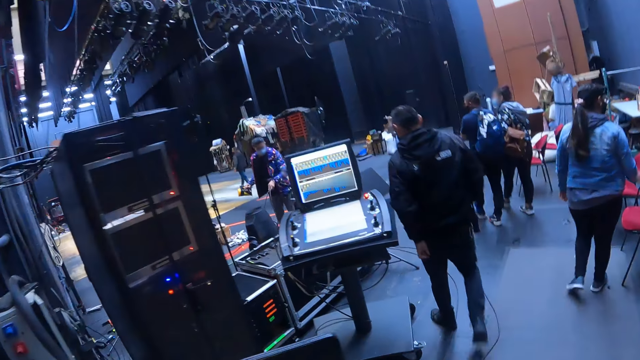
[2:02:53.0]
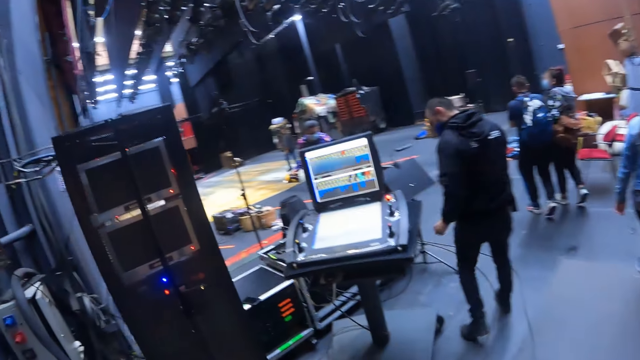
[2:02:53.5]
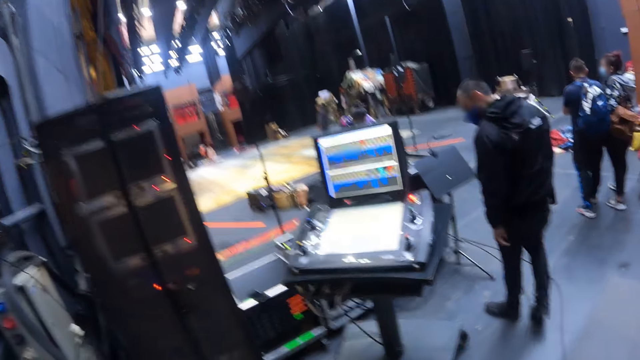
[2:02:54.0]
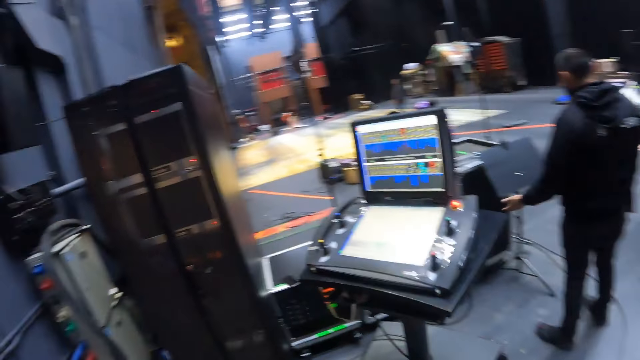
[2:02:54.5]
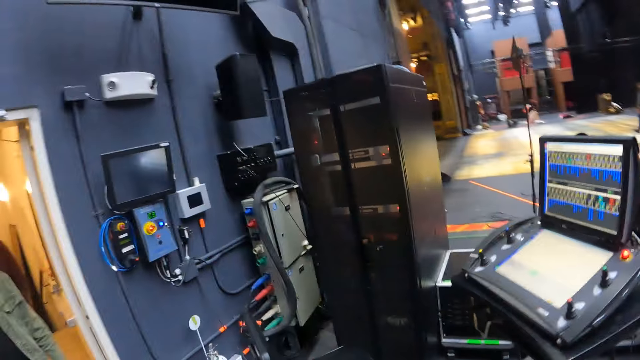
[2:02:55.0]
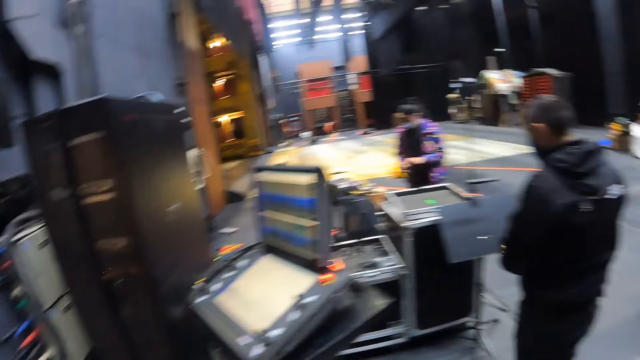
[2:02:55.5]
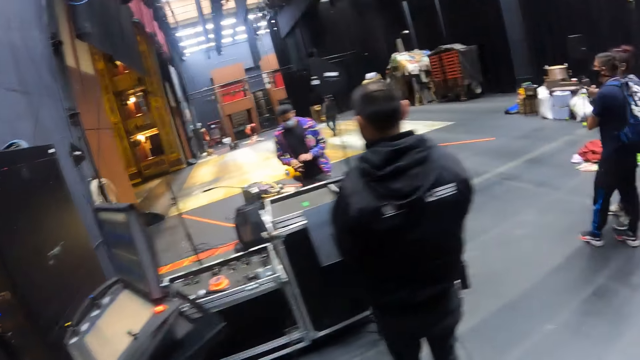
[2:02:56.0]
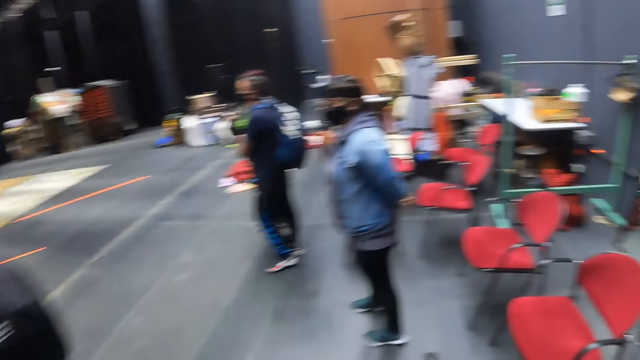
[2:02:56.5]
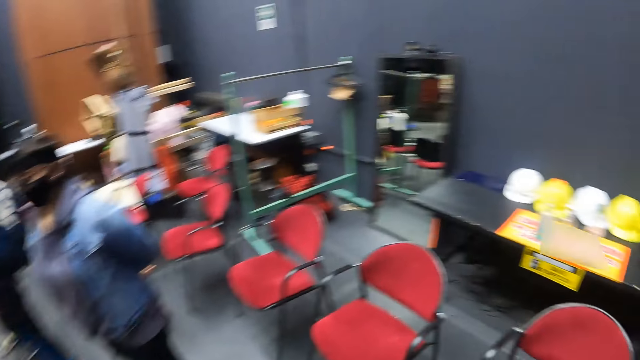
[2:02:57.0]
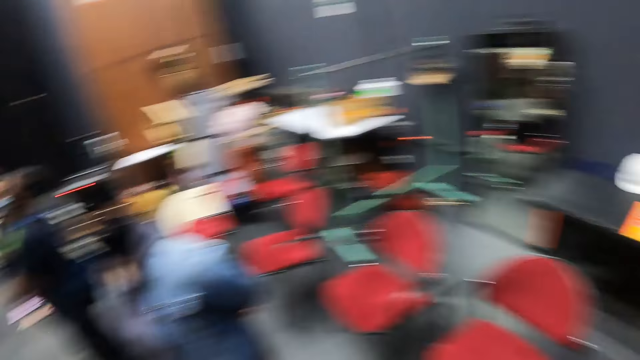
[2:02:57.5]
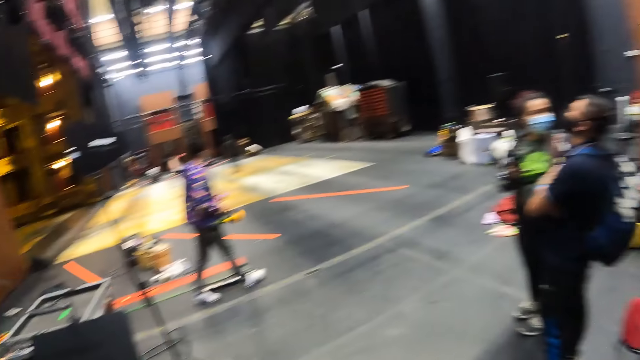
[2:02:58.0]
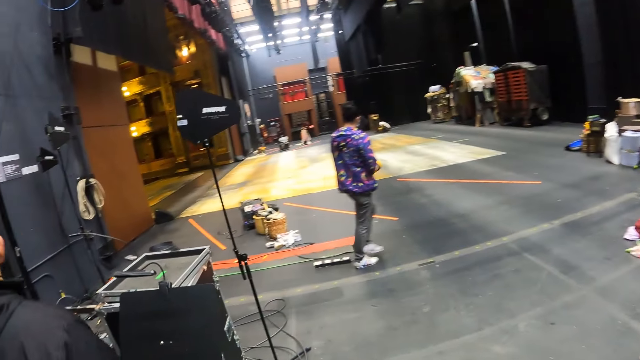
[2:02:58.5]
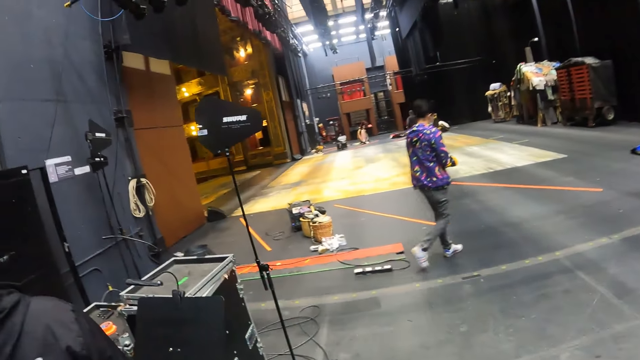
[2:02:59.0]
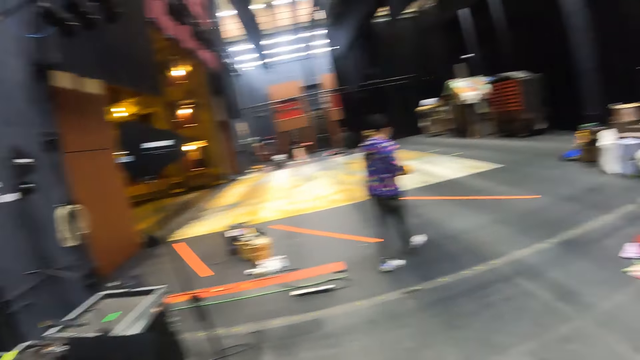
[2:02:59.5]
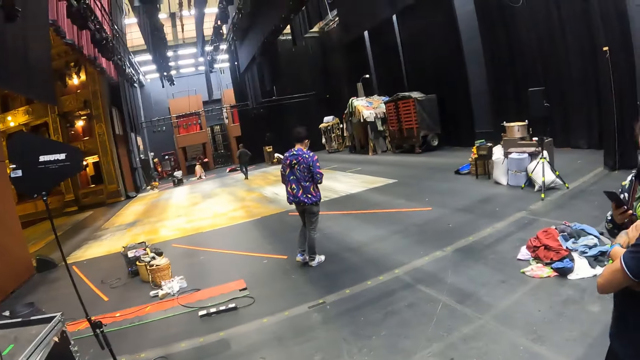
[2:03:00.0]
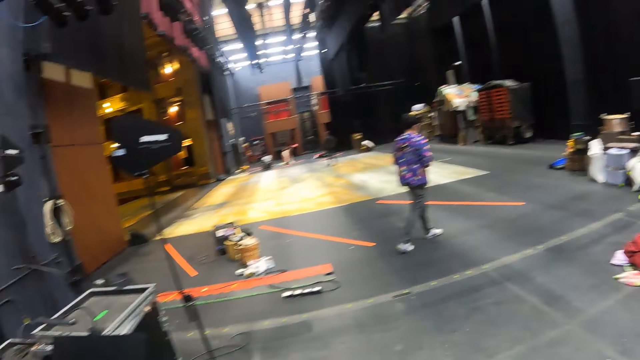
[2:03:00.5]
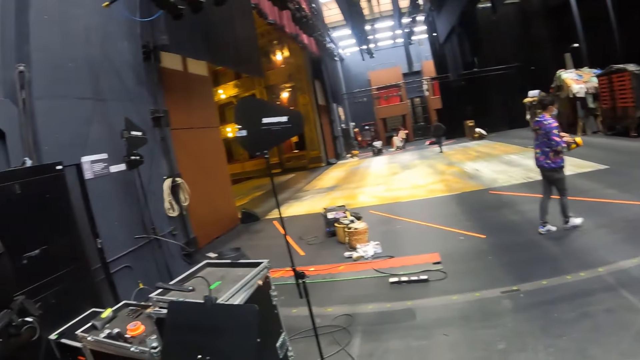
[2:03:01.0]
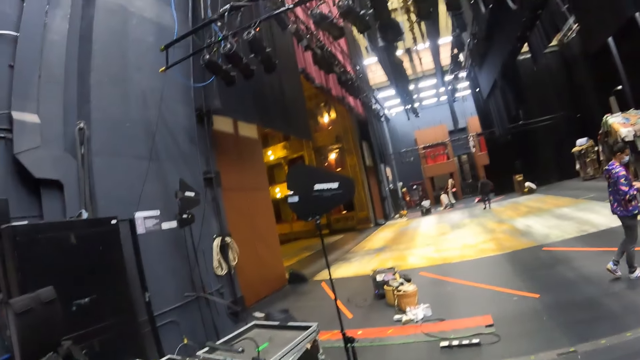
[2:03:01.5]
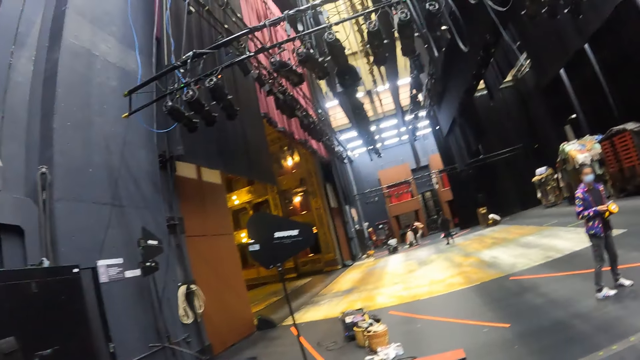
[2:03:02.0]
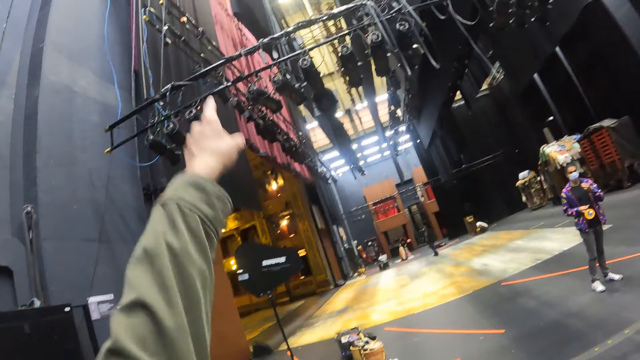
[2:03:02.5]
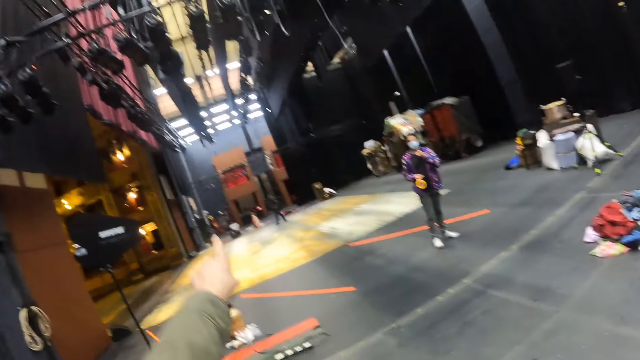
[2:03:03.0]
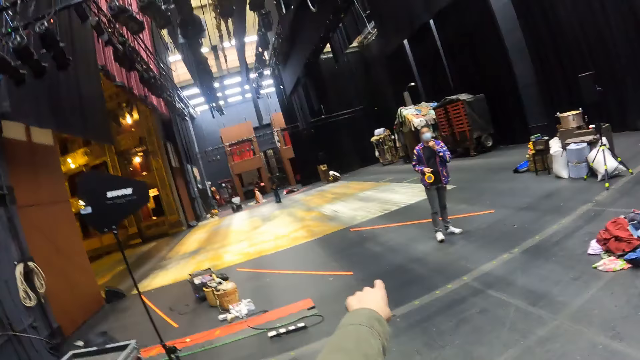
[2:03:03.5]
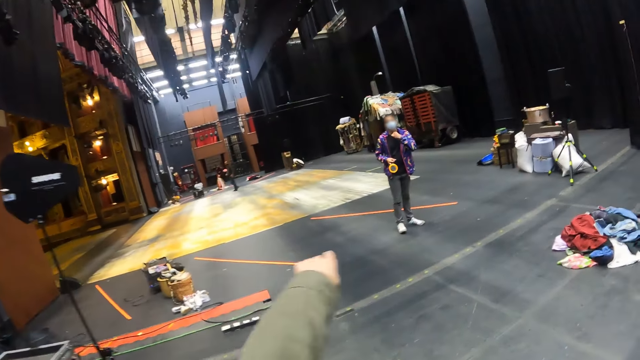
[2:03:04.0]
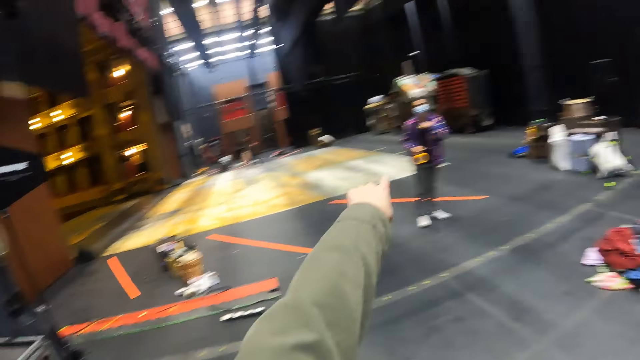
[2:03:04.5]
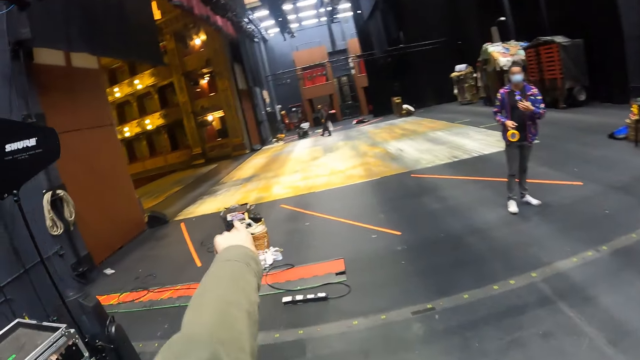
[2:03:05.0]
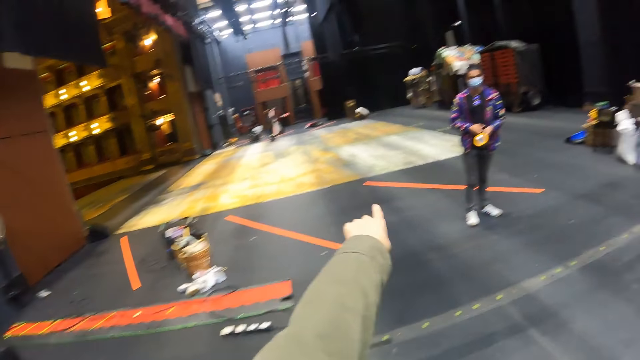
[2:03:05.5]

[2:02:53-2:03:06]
The camera wearer looks around the hall. They point around the hall. They move a hand.

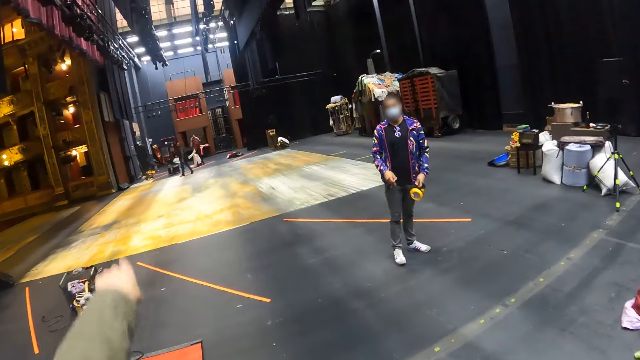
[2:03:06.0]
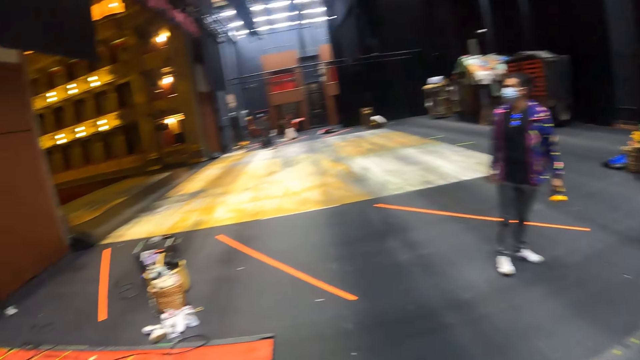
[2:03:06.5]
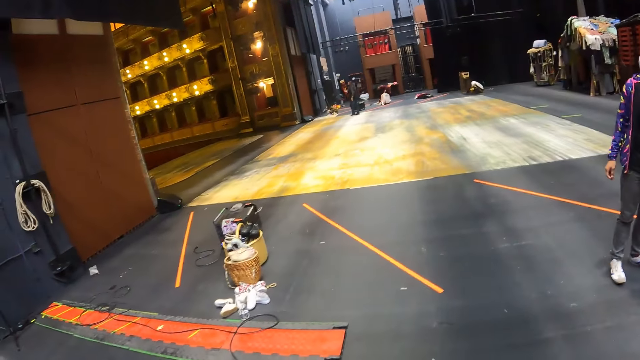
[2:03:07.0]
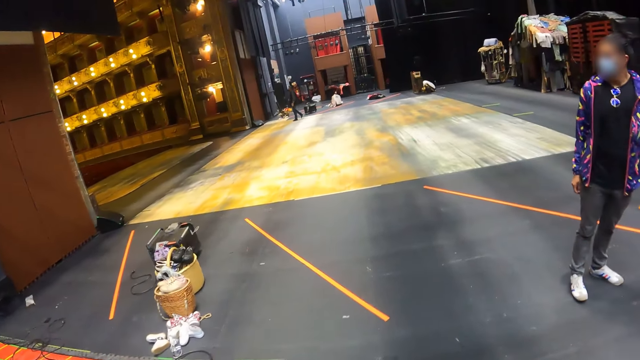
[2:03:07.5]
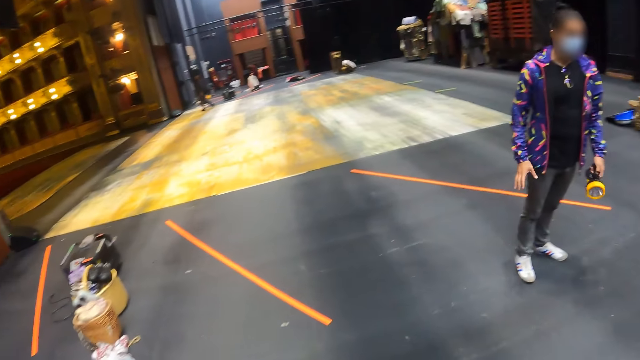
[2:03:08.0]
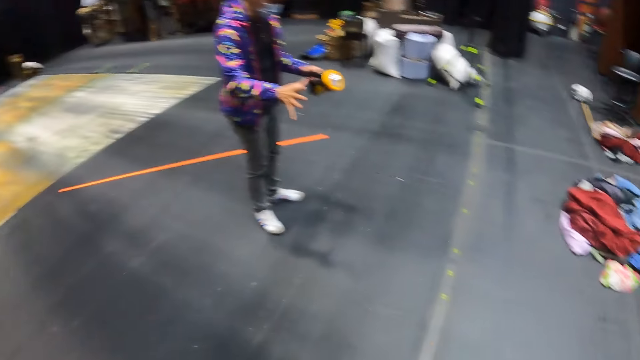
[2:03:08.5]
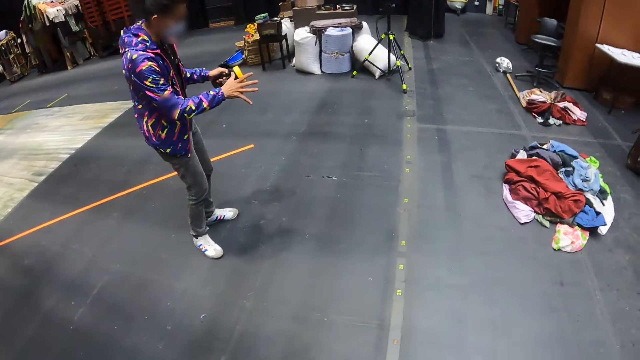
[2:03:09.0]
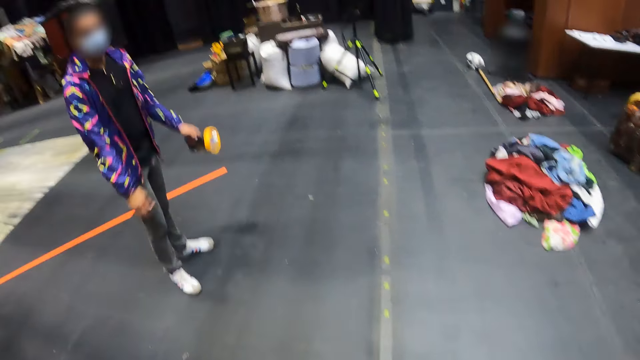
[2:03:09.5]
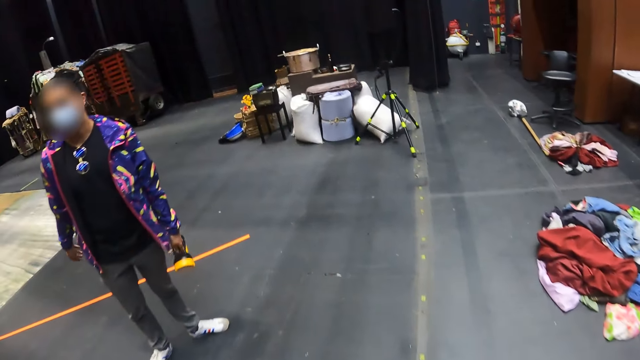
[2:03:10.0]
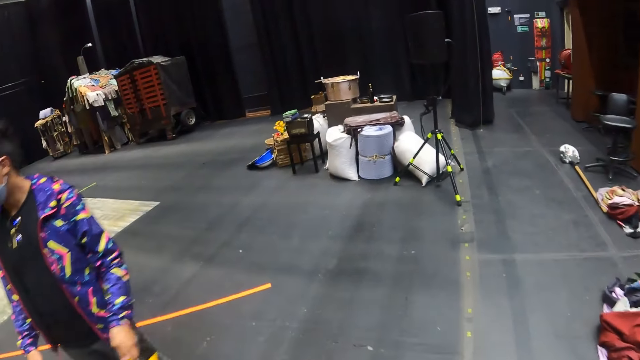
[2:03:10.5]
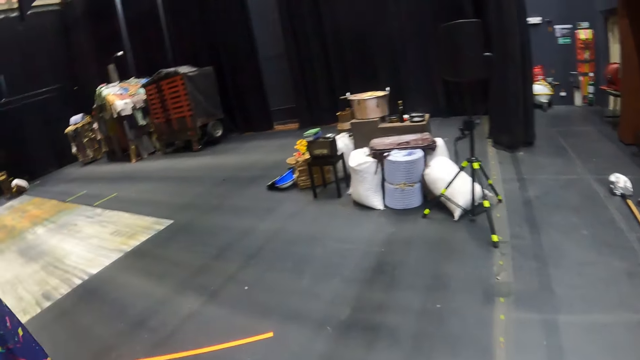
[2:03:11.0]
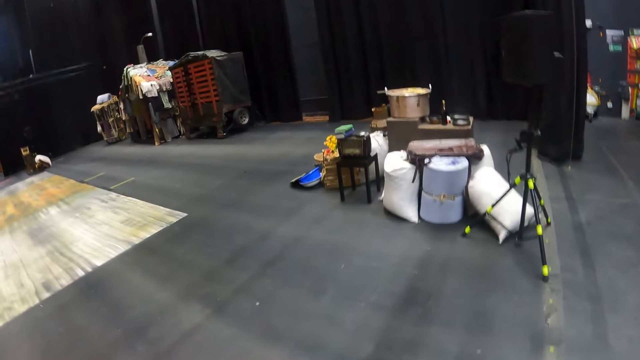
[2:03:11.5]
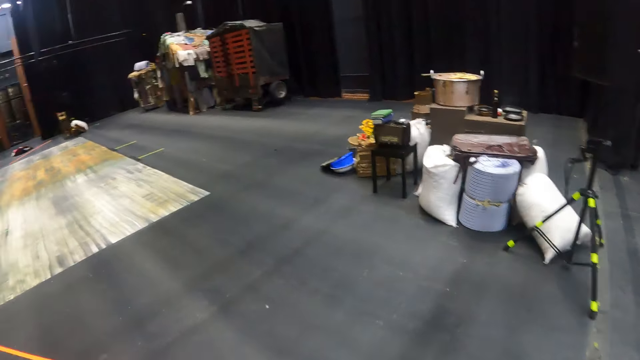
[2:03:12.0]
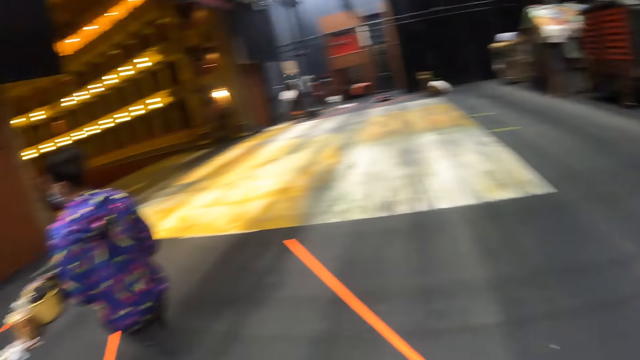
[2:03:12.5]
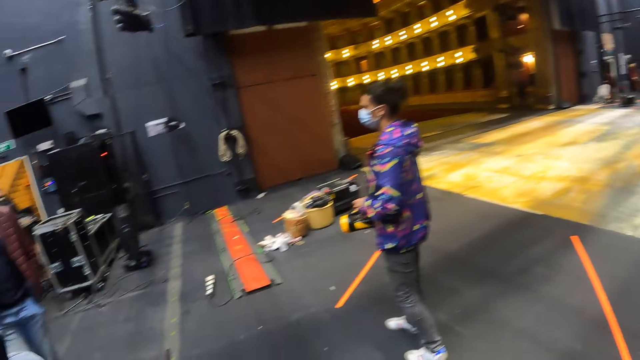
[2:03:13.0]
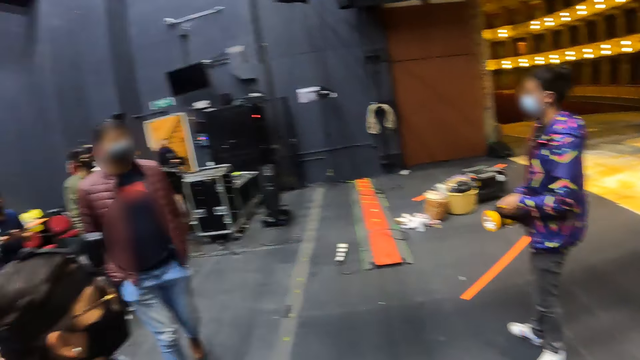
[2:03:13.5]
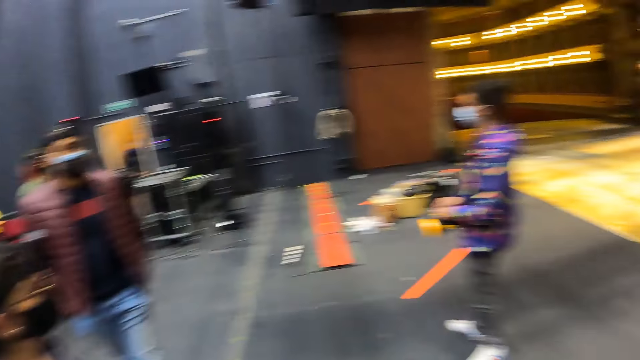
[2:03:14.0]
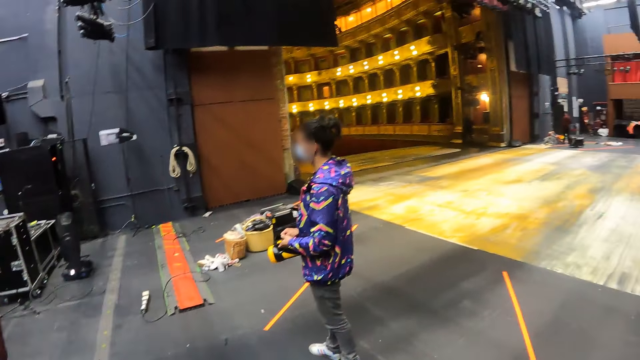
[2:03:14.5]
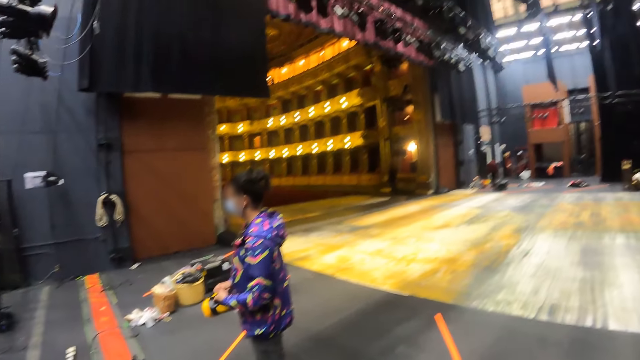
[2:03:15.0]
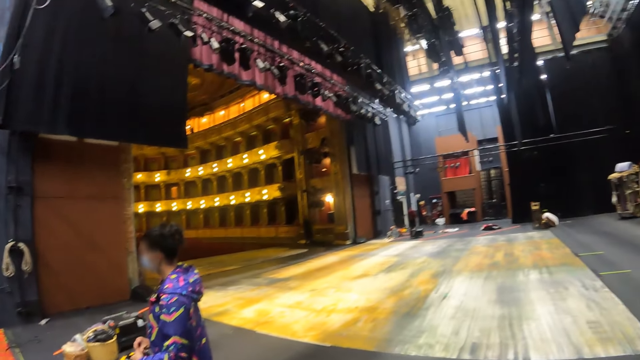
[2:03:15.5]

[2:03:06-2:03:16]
The camera wearer walks around the hall. They look around the hall.
